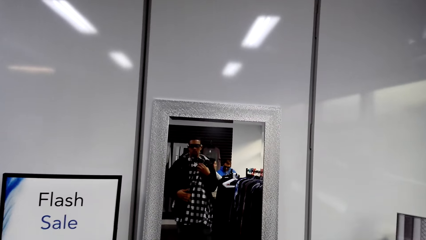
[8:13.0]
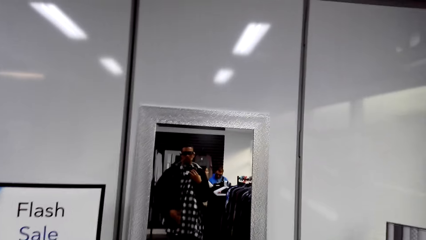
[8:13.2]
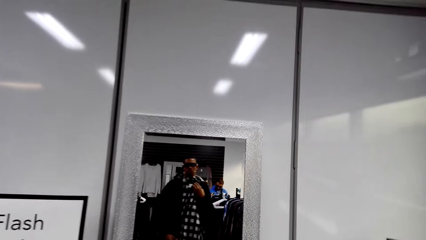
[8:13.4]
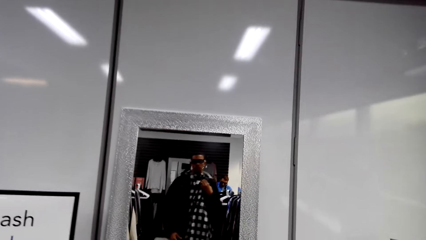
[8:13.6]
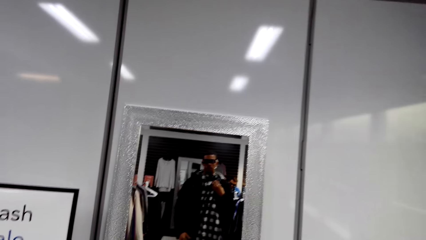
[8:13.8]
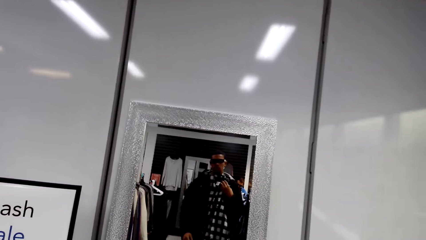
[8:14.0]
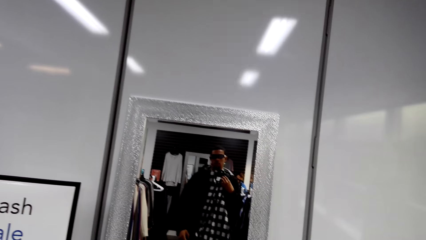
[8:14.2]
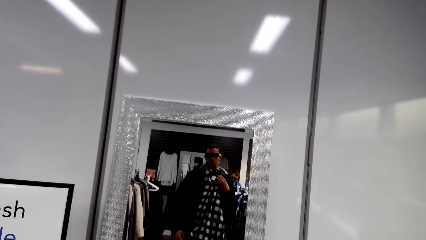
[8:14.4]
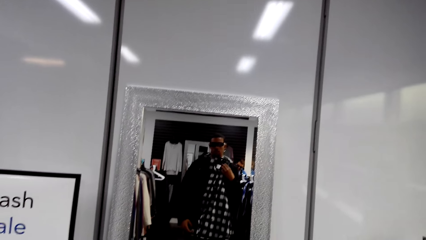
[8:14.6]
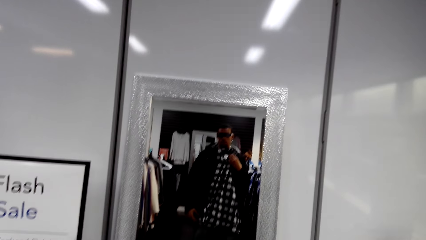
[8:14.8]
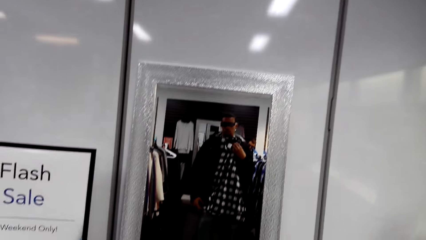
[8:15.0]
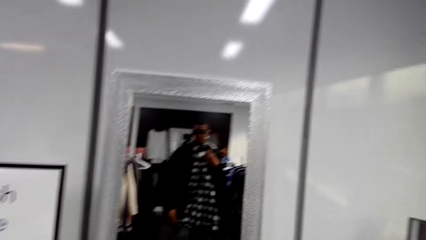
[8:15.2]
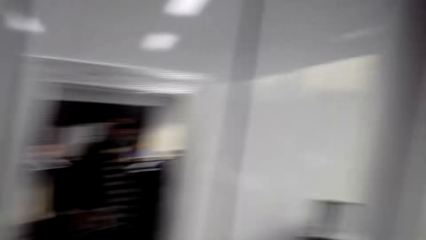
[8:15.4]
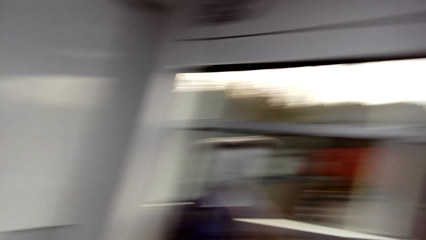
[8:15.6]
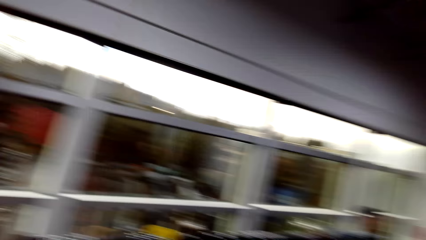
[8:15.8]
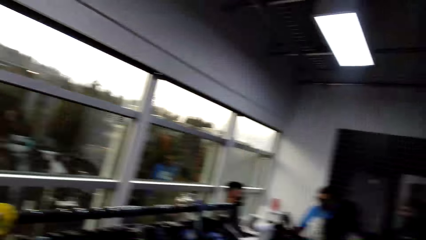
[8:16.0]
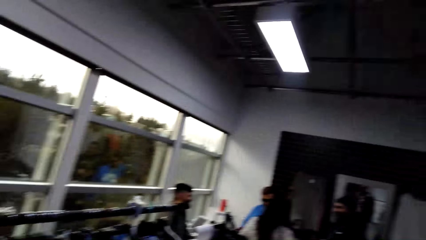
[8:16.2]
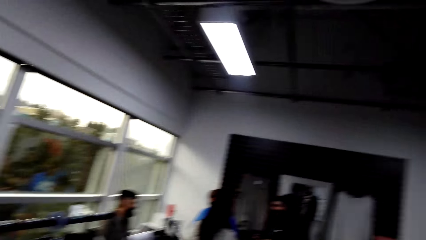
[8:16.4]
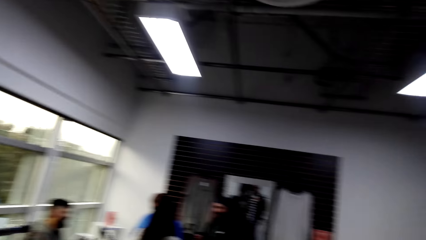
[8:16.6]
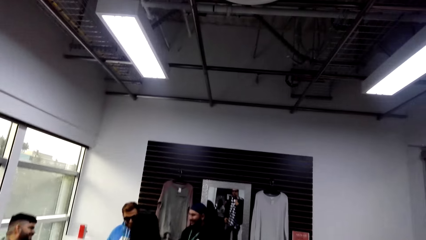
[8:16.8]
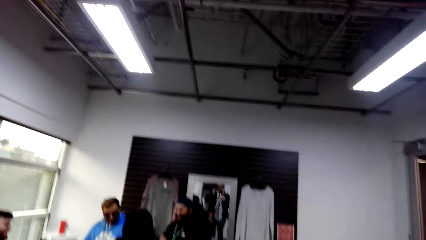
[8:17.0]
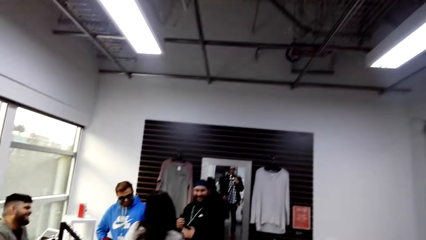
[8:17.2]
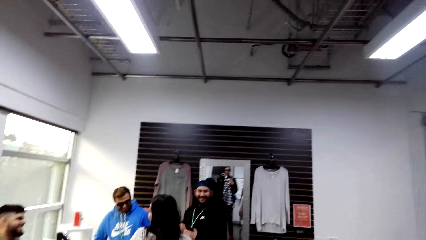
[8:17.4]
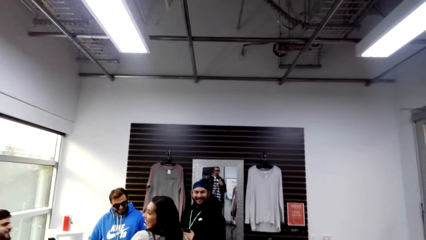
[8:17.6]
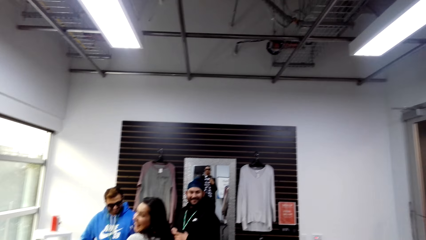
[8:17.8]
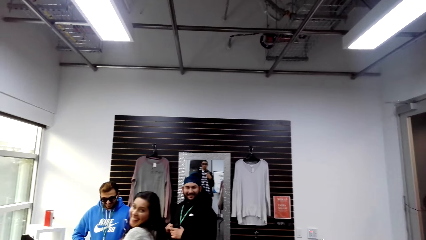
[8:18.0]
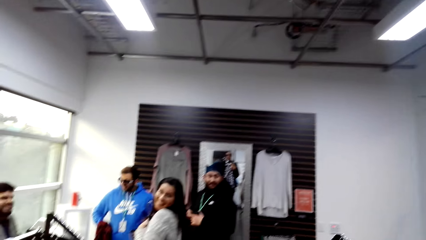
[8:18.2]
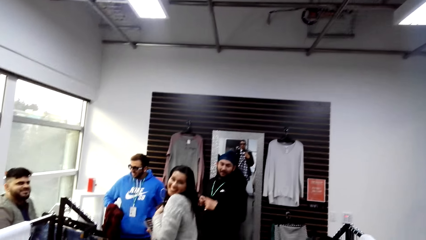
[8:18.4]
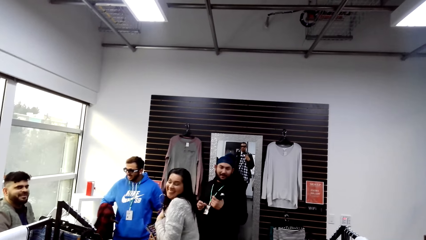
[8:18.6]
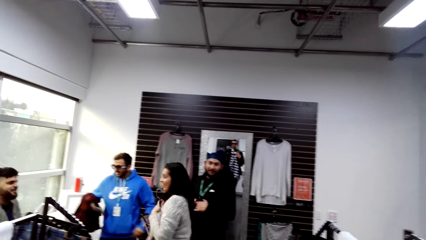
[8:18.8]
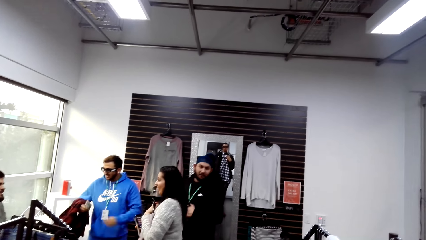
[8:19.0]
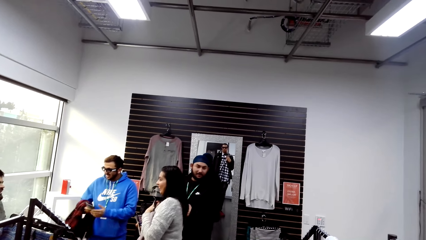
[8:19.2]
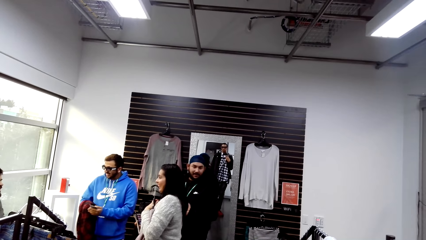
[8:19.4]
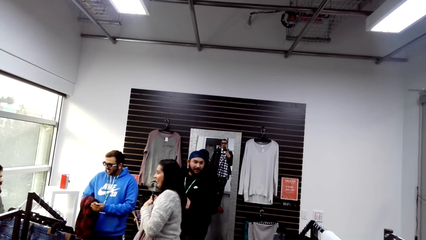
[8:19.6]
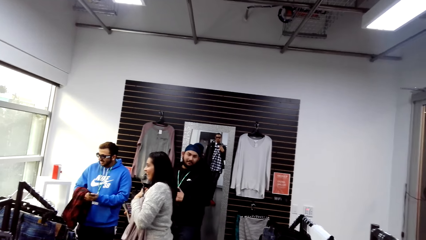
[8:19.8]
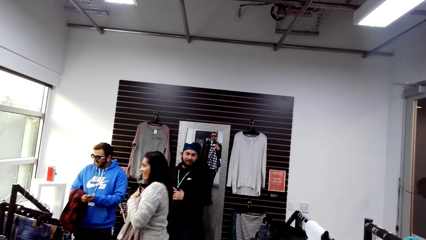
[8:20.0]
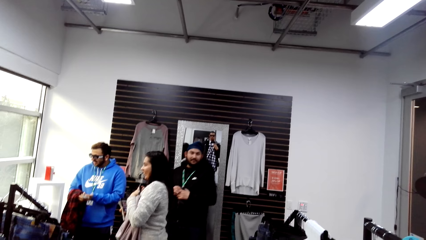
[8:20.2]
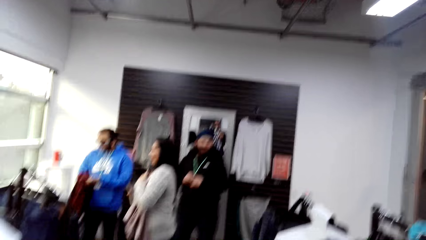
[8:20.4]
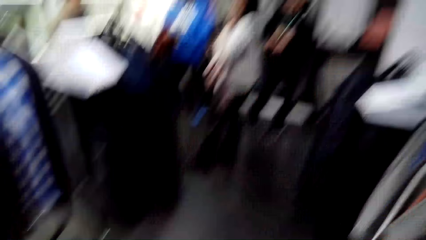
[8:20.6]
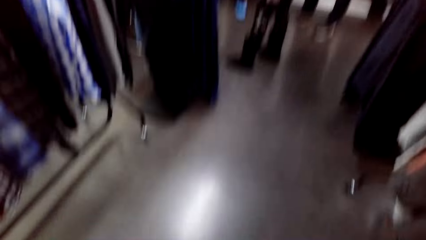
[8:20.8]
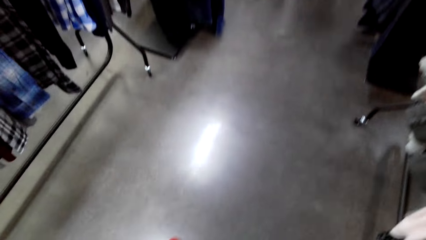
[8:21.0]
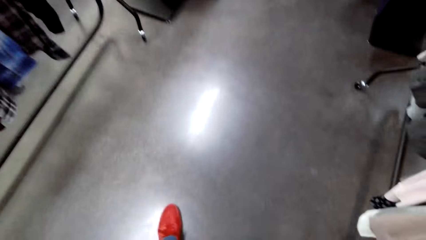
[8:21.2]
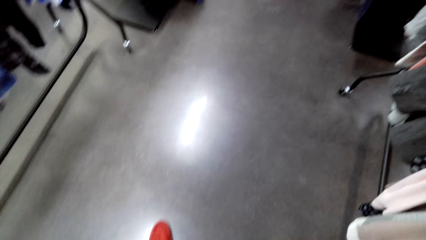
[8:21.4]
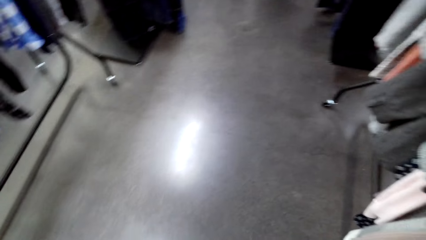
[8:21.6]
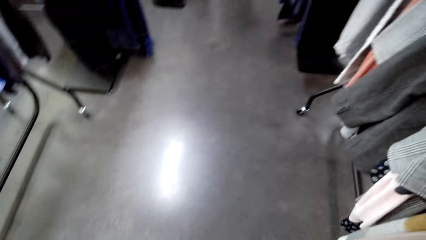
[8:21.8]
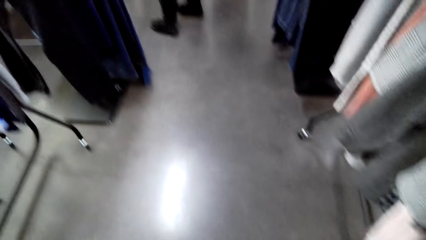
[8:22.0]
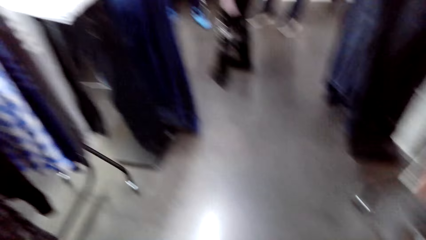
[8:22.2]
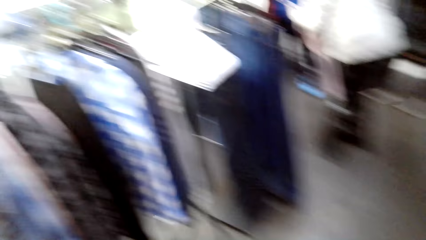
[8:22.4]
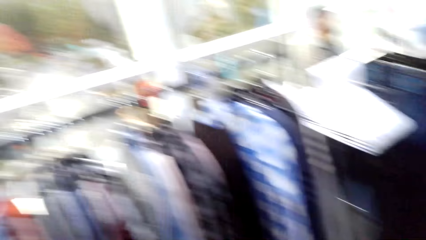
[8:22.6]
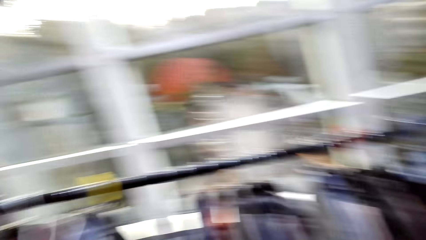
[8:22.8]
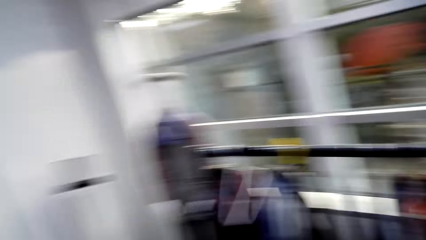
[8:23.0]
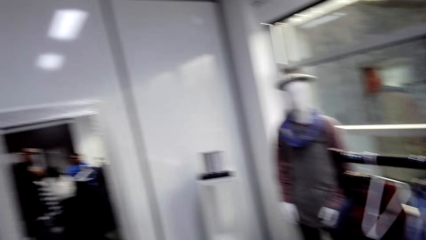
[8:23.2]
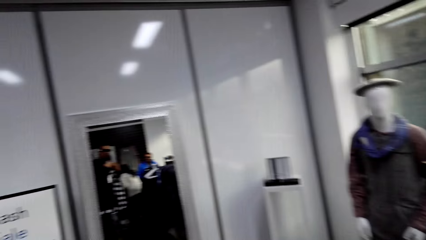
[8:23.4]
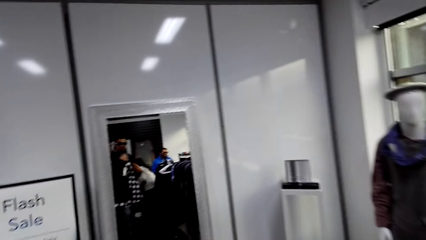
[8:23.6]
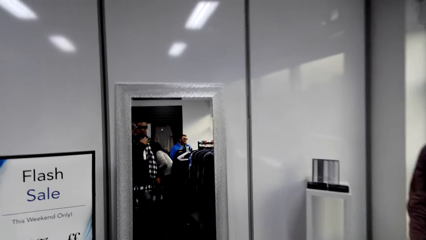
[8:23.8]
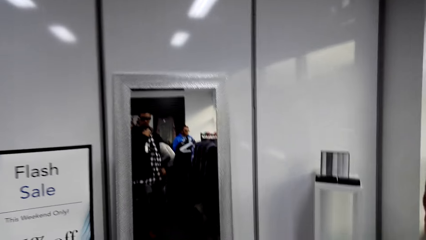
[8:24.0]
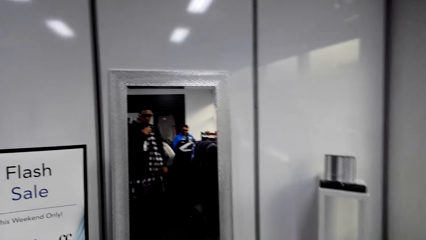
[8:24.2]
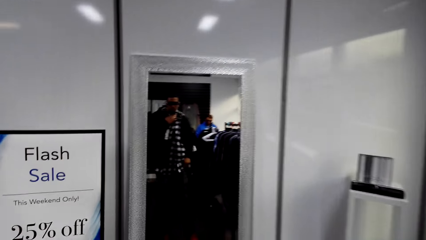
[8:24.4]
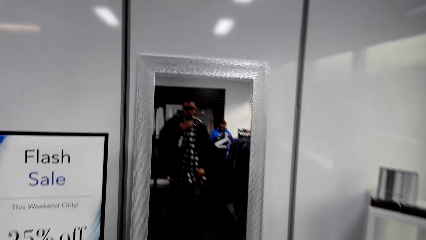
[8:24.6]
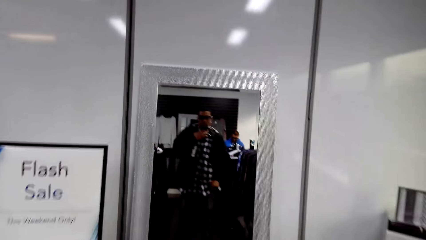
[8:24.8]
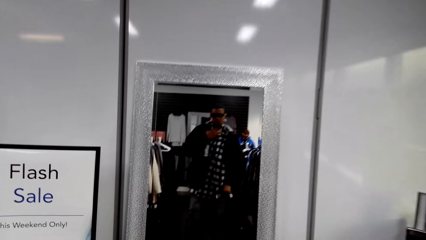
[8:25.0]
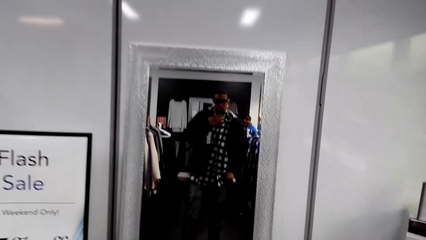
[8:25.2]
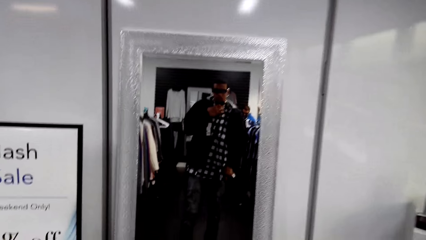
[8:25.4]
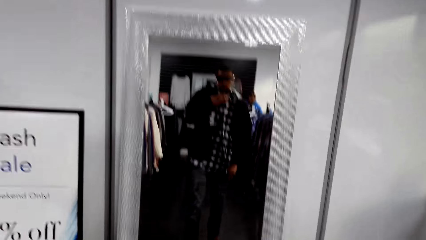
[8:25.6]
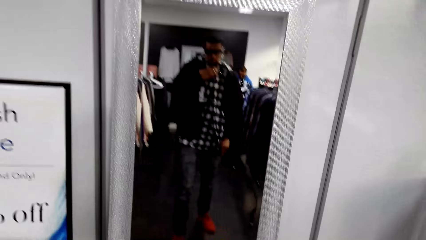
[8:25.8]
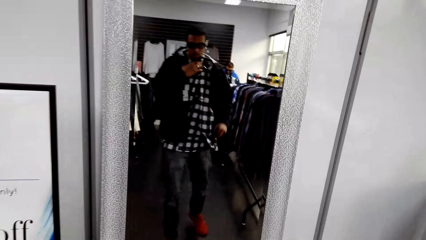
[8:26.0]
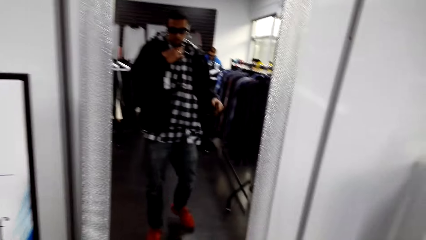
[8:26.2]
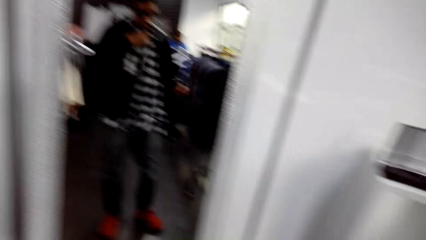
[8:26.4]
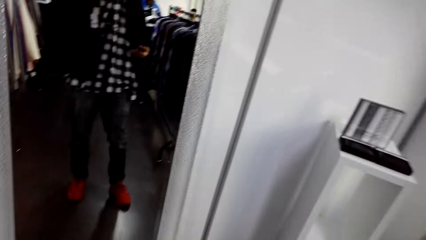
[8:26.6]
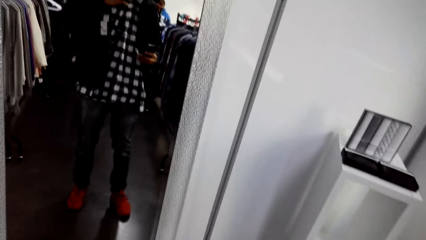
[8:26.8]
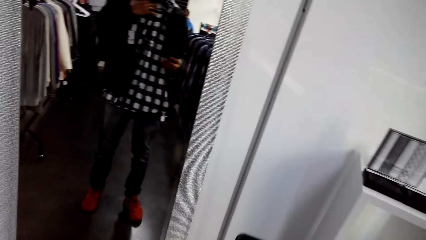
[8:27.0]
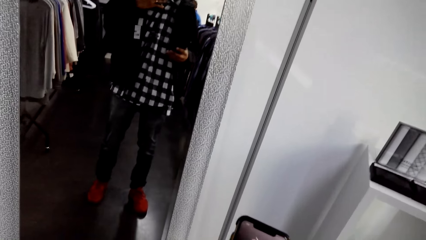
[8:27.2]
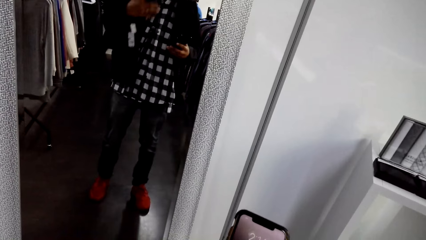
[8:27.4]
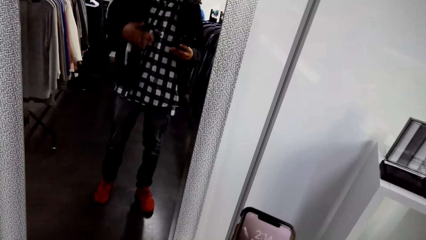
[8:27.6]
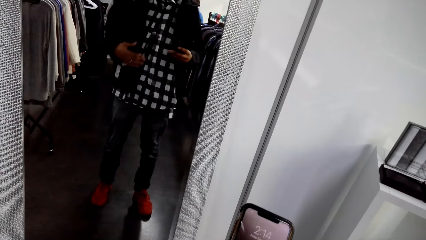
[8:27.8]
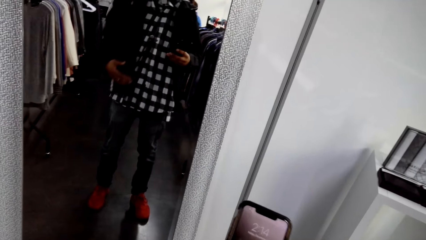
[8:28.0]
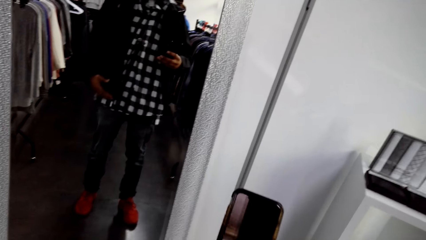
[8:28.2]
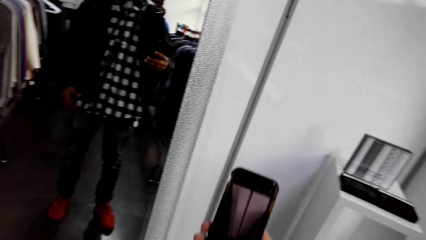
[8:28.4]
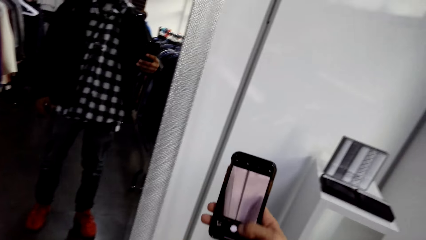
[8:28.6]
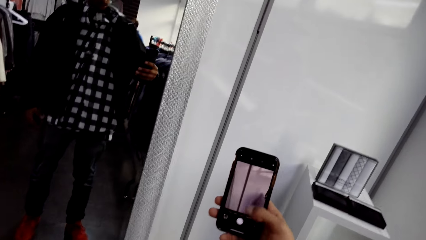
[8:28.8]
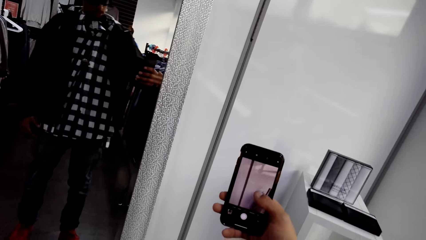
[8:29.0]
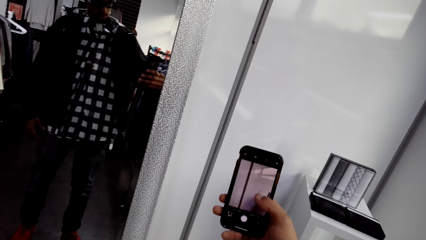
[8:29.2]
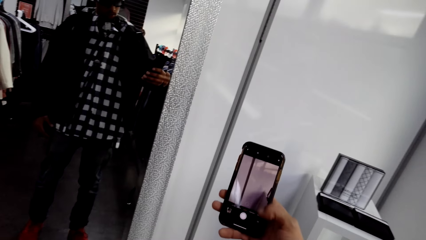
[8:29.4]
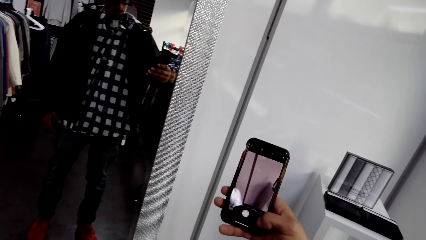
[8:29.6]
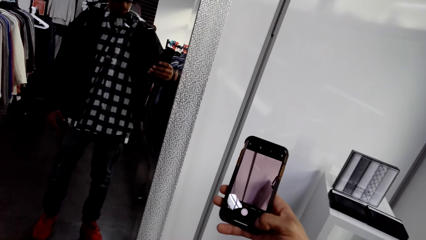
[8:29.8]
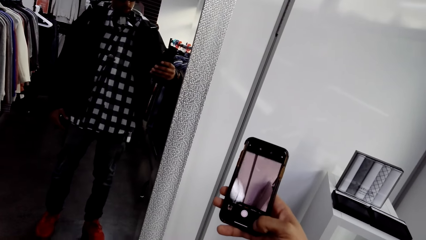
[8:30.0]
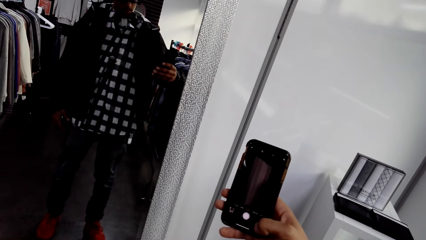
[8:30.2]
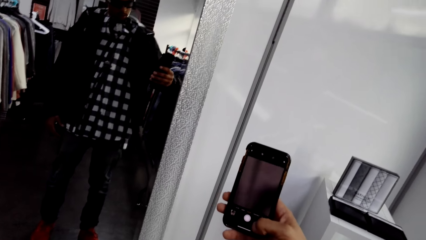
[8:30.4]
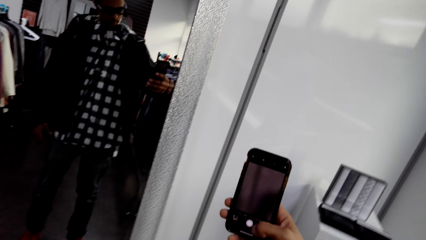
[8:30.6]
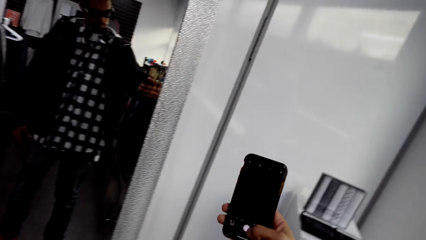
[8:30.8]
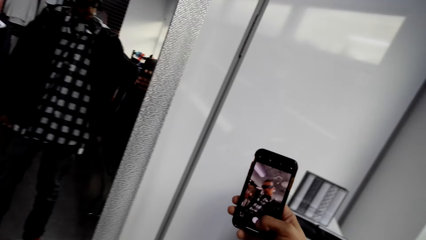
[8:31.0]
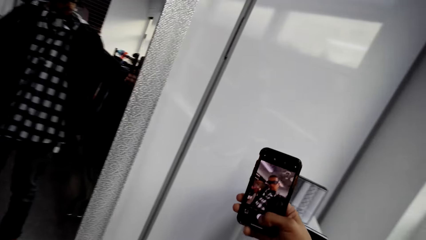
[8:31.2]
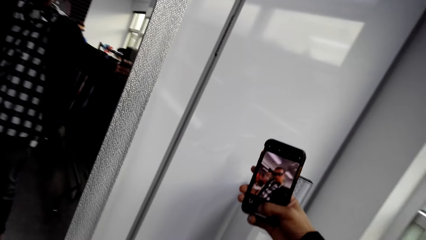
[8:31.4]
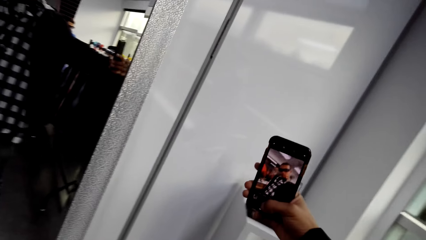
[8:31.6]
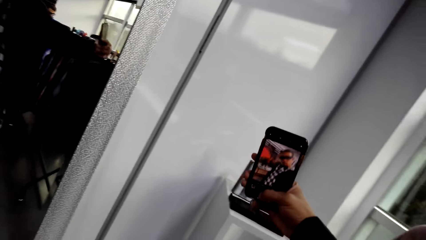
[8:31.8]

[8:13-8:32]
The camera wearer talks to a man. The man speaks to the camera wearer. The camera wearer looks at himself in the mirror. He moves towards the mirror. He takes a phone out of his pocket. He operates the phone. He takes a picture of himself.
